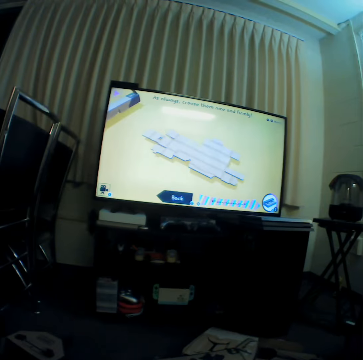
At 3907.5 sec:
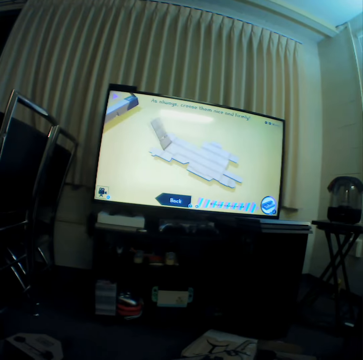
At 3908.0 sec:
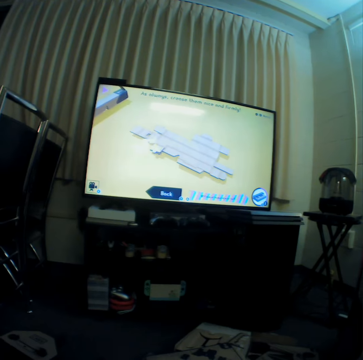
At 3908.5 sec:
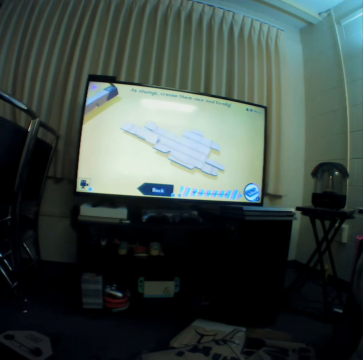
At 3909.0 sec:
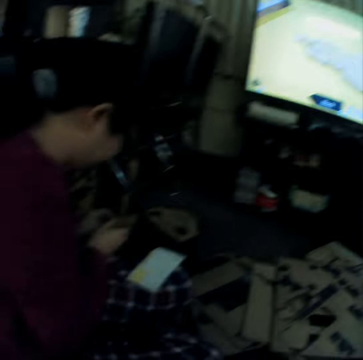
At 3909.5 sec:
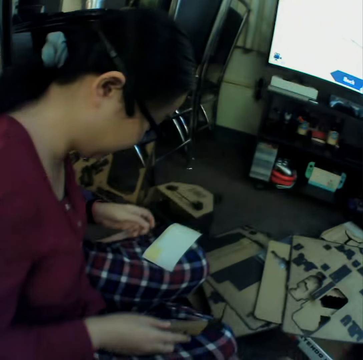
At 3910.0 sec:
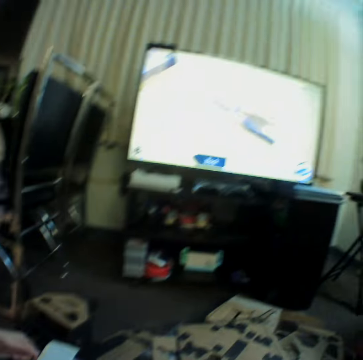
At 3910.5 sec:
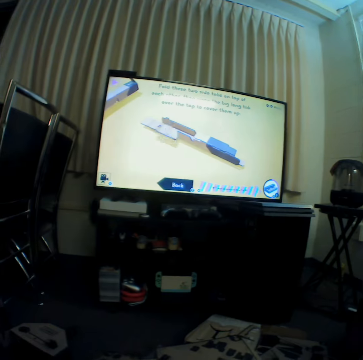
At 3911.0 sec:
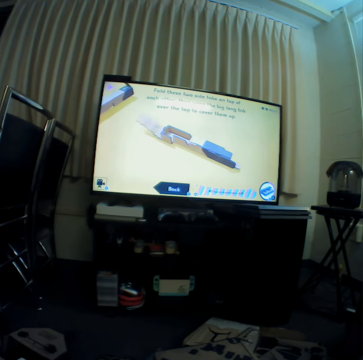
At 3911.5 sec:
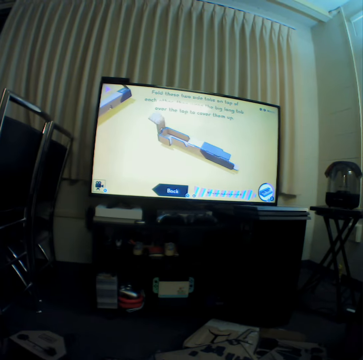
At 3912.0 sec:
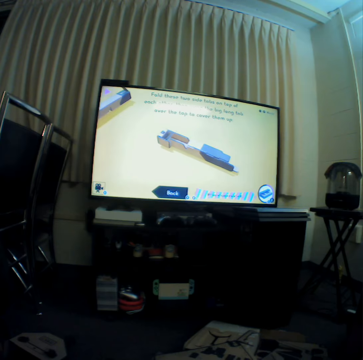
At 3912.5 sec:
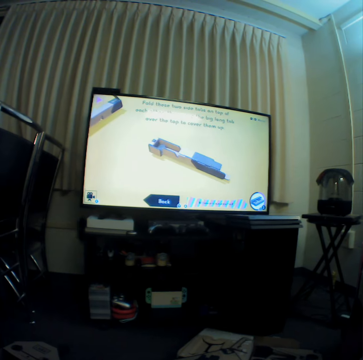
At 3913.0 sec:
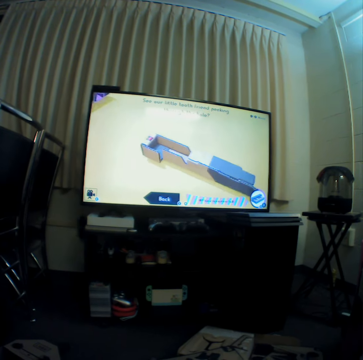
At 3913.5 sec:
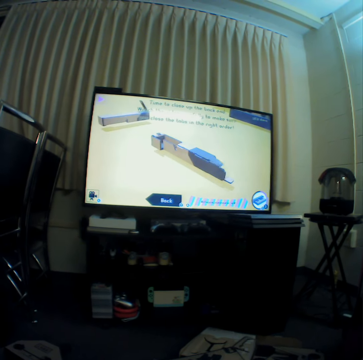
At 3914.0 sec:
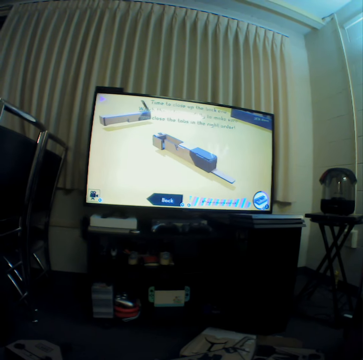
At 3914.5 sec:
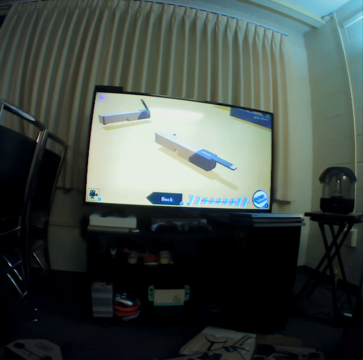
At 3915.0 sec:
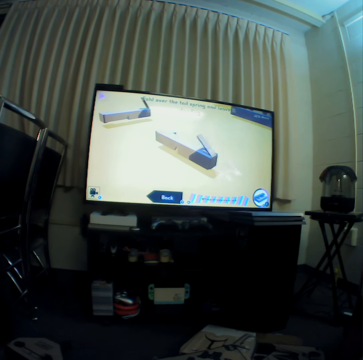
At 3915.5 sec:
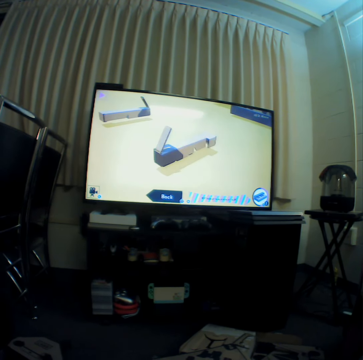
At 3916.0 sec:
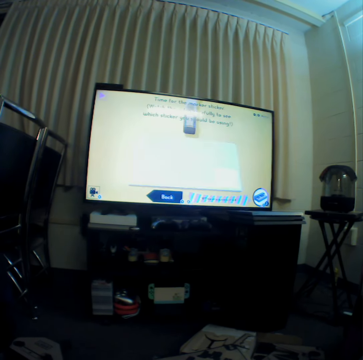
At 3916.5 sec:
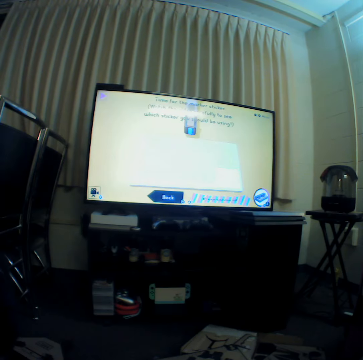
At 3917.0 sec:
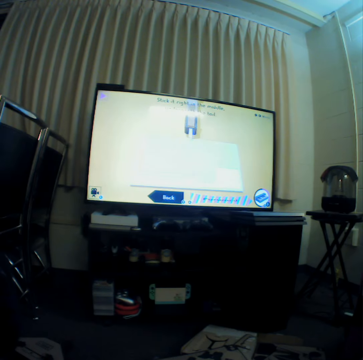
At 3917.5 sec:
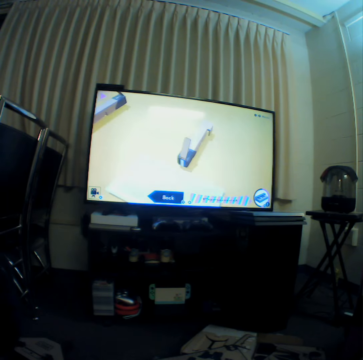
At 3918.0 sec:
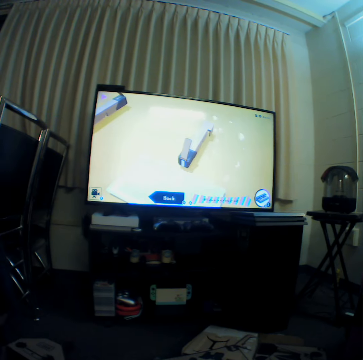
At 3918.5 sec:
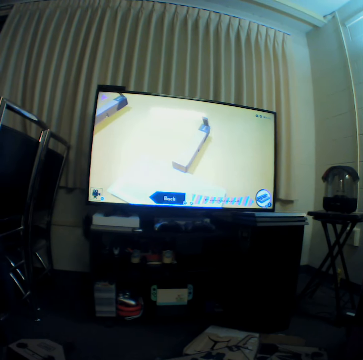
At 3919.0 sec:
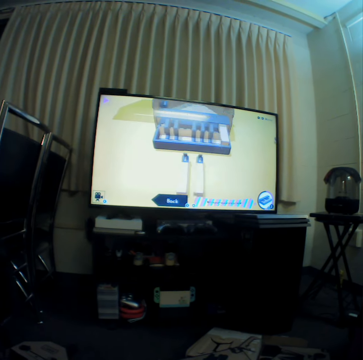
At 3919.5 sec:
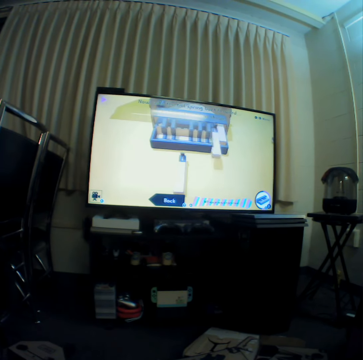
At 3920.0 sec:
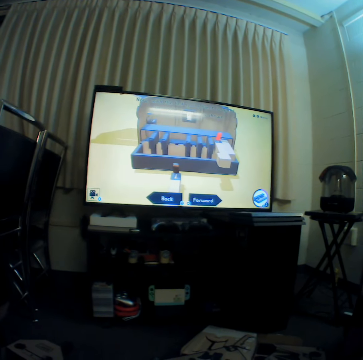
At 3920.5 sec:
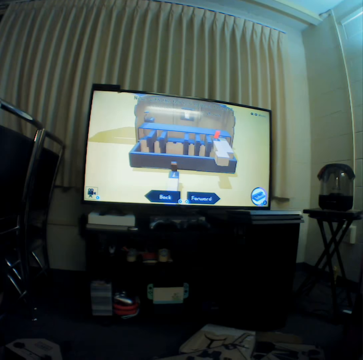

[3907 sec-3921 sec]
The camera wearer folds a cardboard piece to make a piano key as they copy from the screen. A woman moves the piece towards the woman. The camera wearer watches television.

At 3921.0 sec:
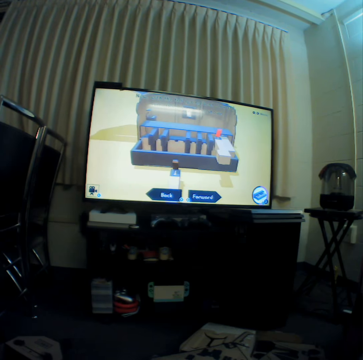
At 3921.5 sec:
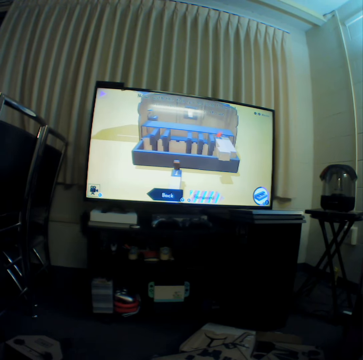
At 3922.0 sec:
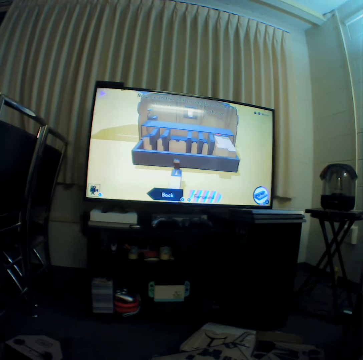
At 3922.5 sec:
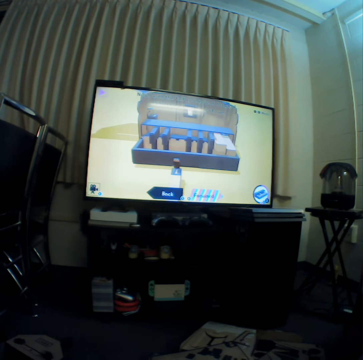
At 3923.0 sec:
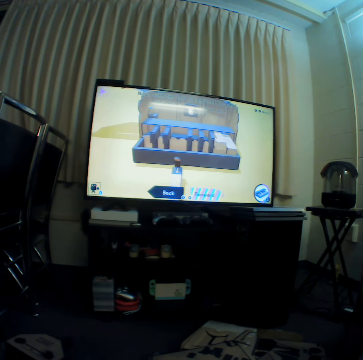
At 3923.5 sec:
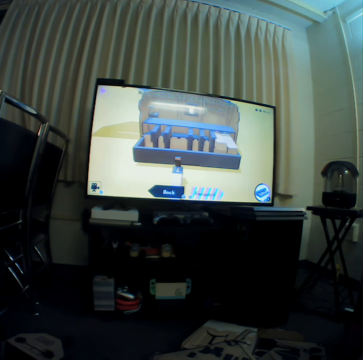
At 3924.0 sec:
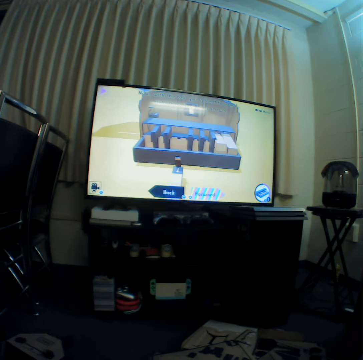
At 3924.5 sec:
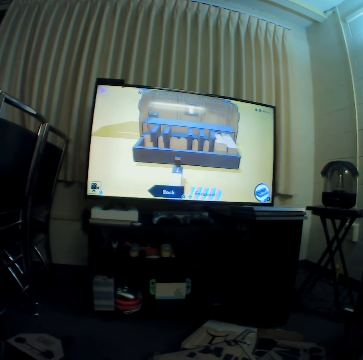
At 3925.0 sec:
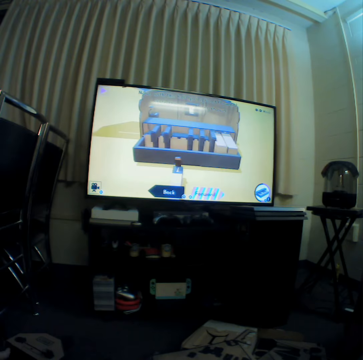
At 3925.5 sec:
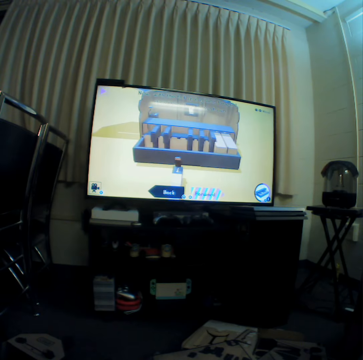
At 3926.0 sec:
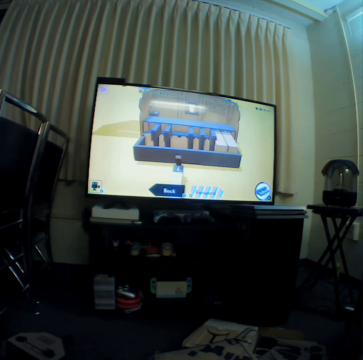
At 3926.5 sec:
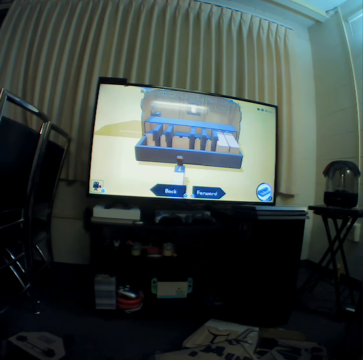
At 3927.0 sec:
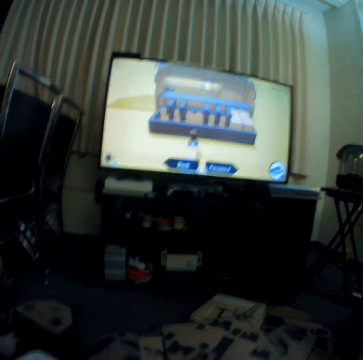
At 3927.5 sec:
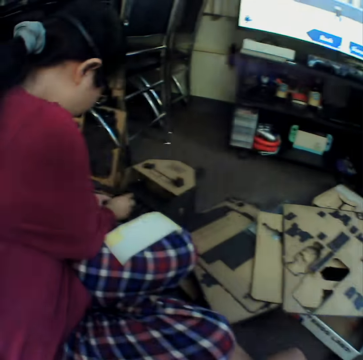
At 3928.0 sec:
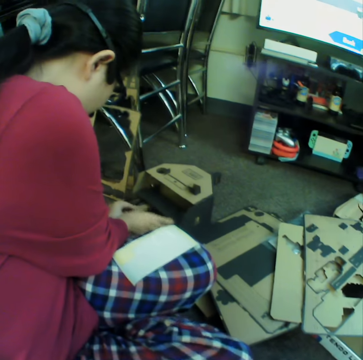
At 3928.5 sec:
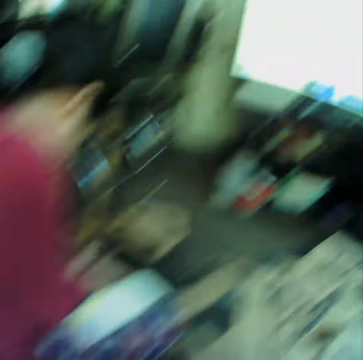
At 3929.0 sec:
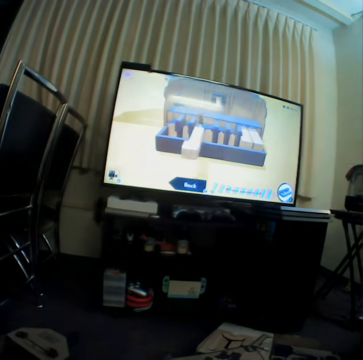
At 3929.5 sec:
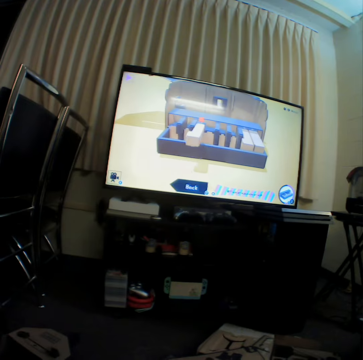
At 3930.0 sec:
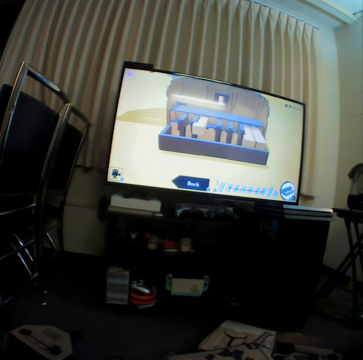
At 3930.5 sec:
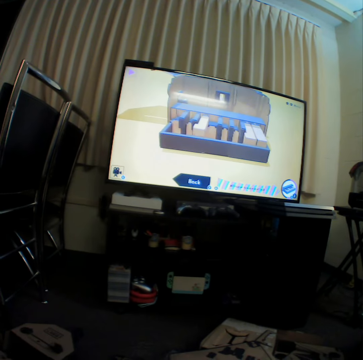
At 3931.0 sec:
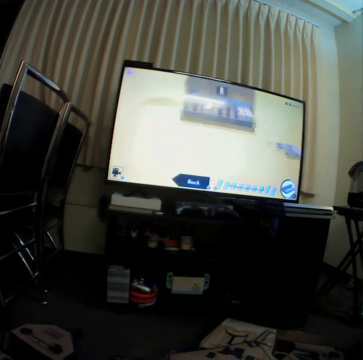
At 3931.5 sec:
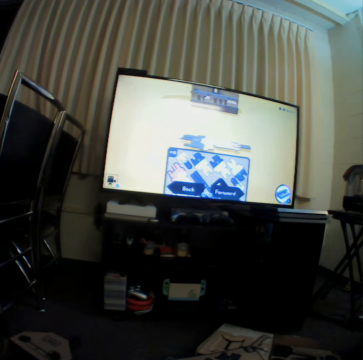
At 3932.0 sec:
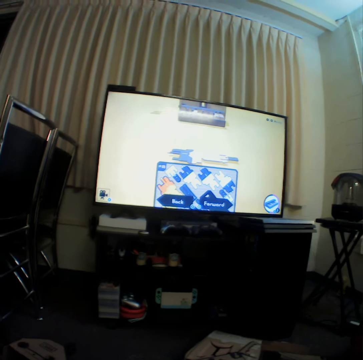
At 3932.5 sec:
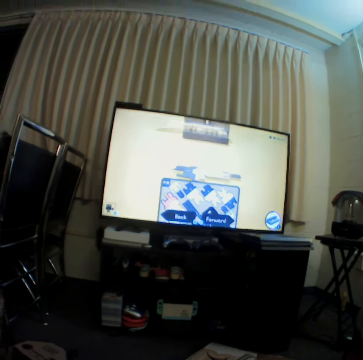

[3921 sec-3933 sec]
A woman fixes the made key in the cardboard piano. The camera wearer watches television. They fold a cardboard piece to make a piano key as they copy from the screen.

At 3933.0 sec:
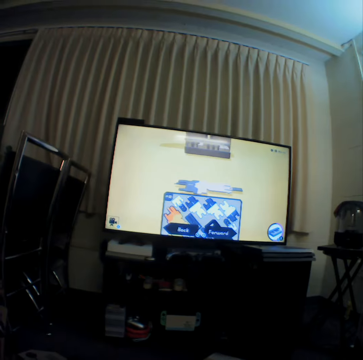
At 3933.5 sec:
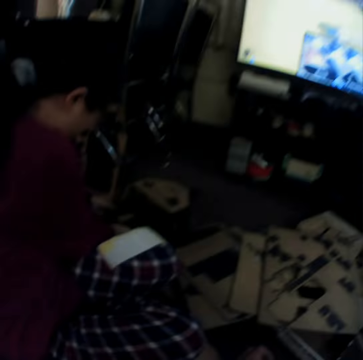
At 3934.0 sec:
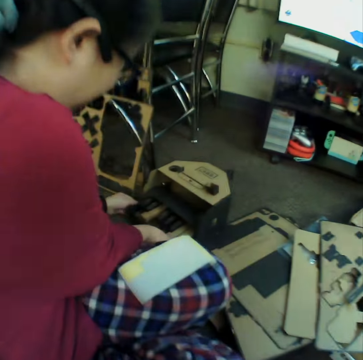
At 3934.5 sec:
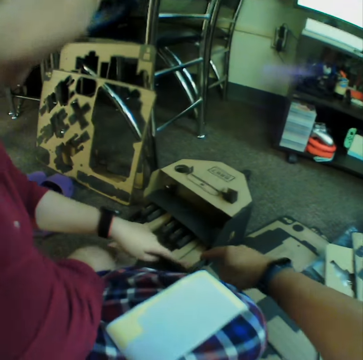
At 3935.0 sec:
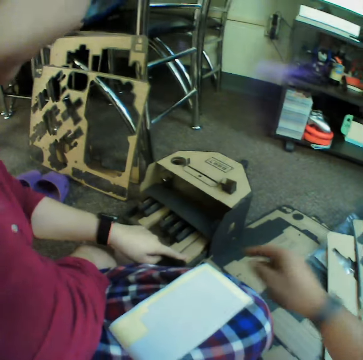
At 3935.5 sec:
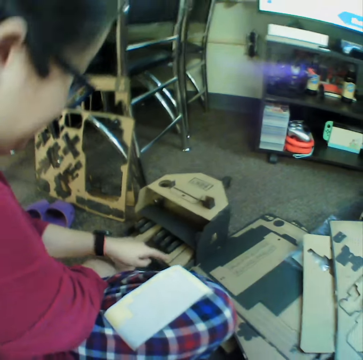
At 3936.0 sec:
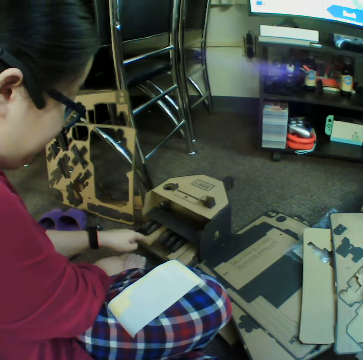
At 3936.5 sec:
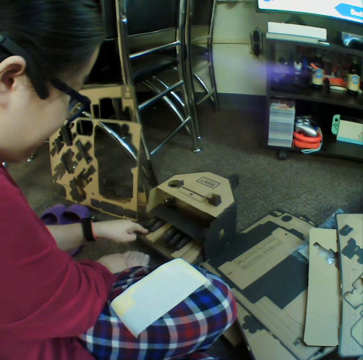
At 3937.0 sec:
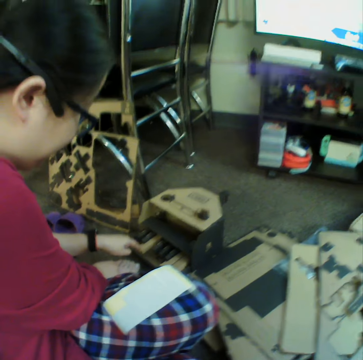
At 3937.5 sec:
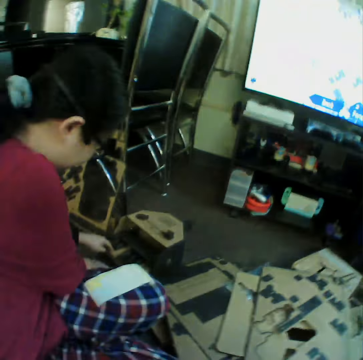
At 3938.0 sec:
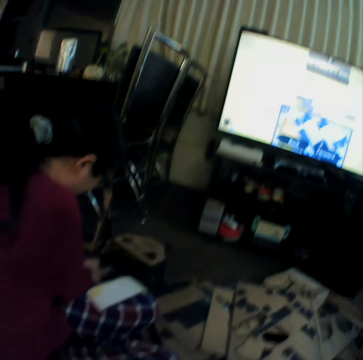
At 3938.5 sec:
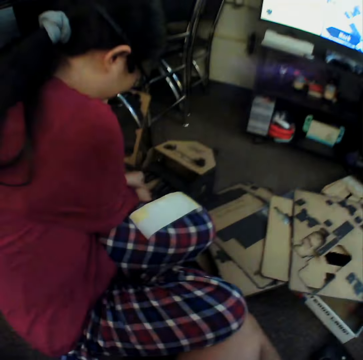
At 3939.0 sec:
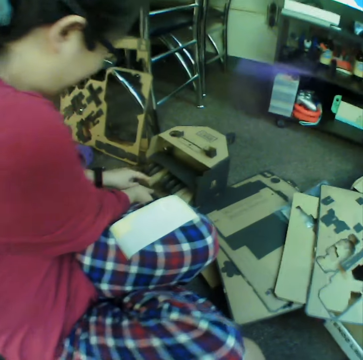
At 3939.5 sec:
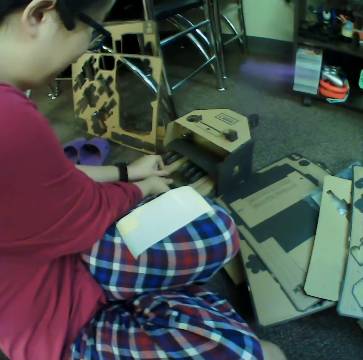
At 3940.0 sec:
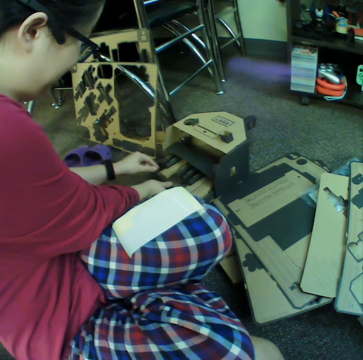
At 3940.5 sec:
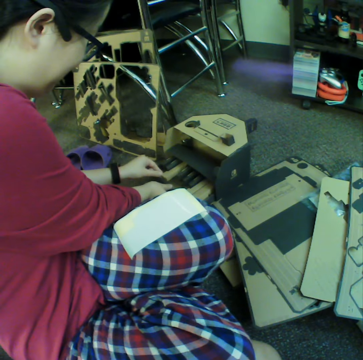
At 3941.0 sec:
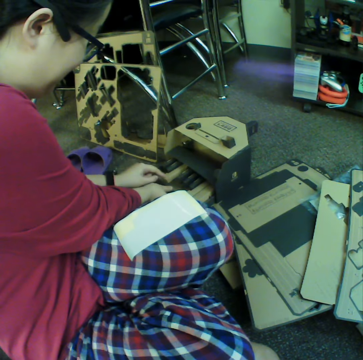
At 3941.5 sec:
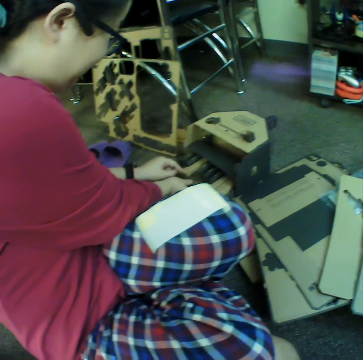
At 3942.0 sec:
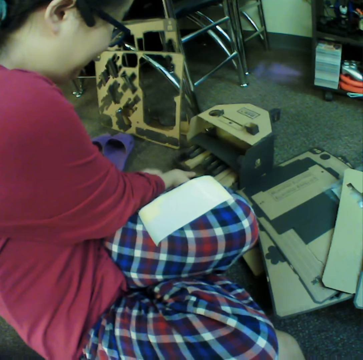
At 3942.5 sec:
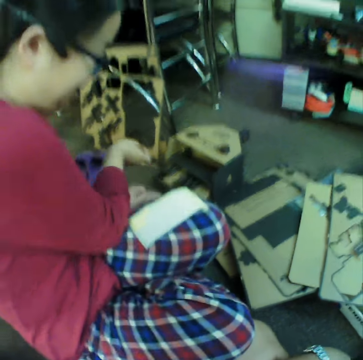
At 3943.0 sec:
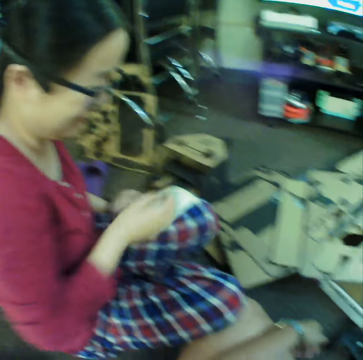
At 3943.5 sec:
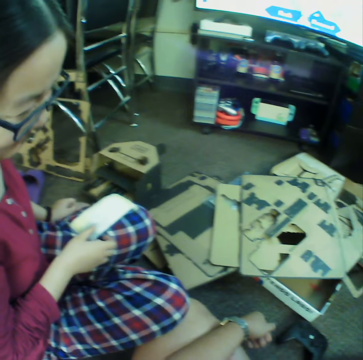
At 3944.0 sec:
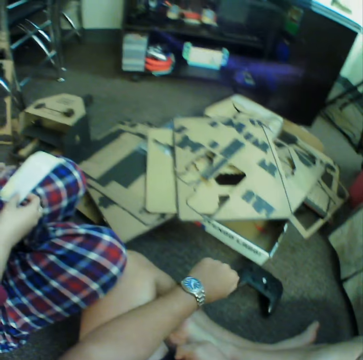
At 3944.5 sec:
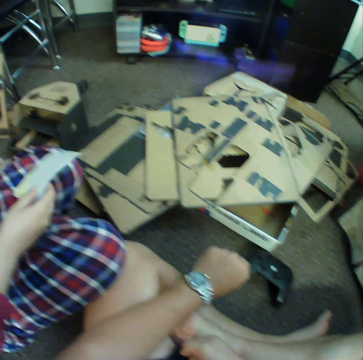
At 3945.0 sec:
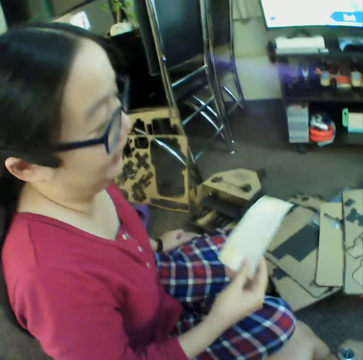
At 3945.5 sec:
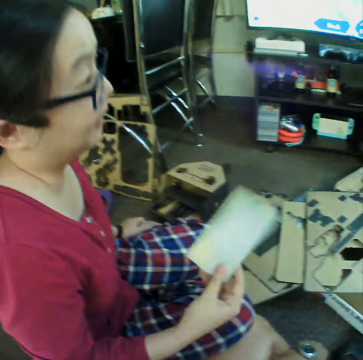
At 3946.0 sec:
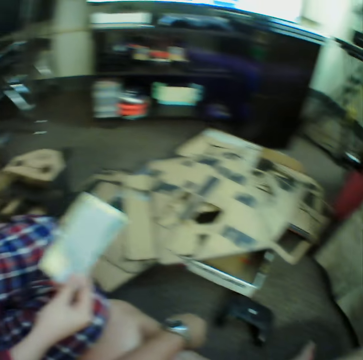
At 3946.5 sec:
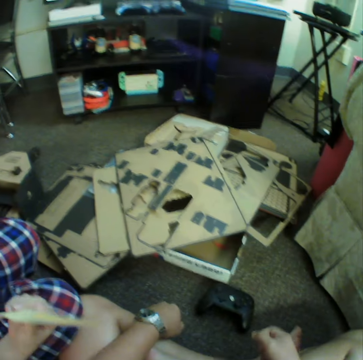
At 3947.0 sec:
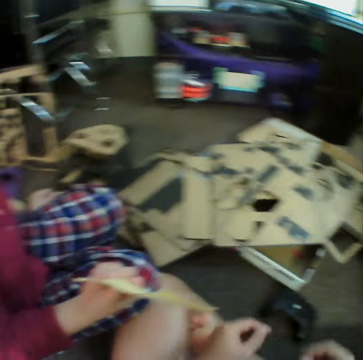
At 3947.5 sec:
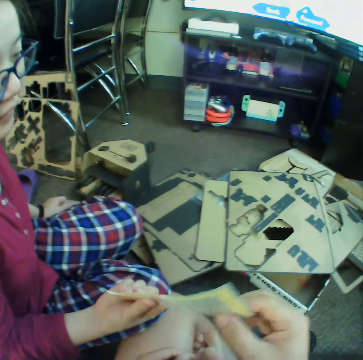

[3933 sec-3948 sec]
A woman fixes the box. The camera wearer points at the box. He shows the woman something. The woman presses the already fixed keys of the piano as she adjusts. The camera wearer adjusts his sitting position. The woman presses on a part of the box. The camera wearer talks to the woman. The woman picks up the sheet of paper and shakes the sheet of paper. The woman gives the camera wearer sticky glue paper for holding the cardboard keys.
